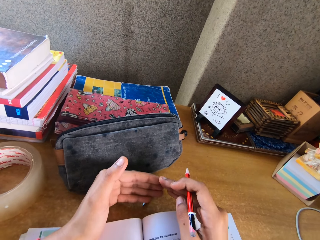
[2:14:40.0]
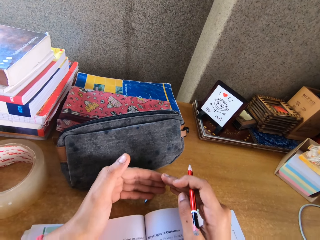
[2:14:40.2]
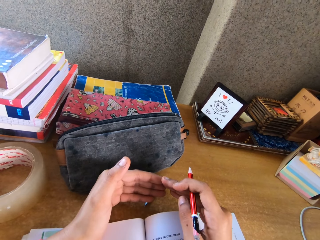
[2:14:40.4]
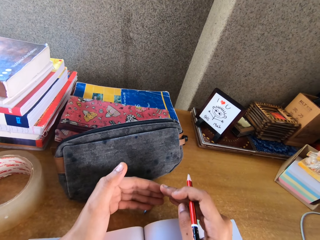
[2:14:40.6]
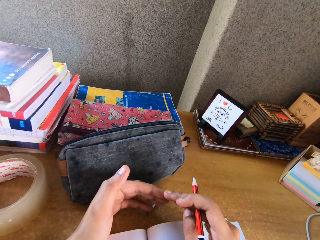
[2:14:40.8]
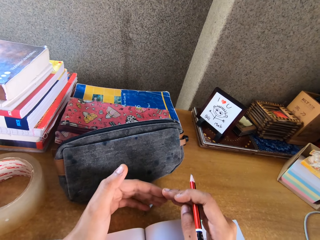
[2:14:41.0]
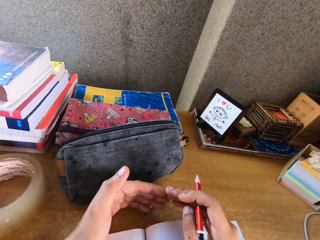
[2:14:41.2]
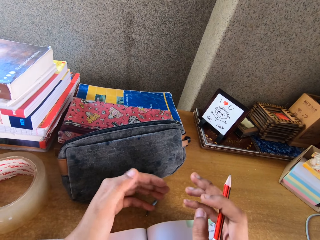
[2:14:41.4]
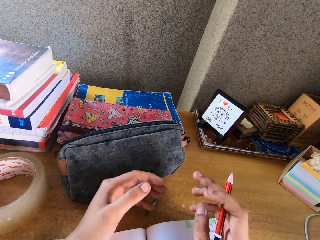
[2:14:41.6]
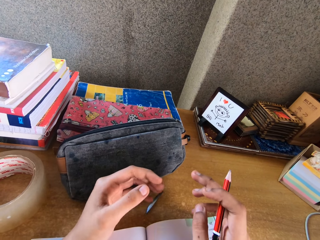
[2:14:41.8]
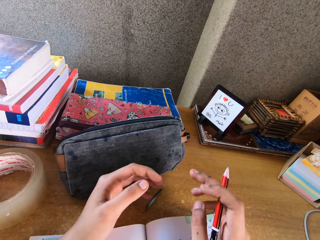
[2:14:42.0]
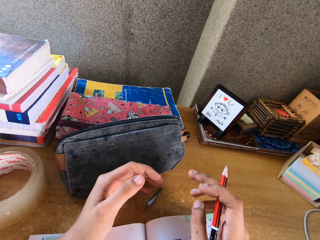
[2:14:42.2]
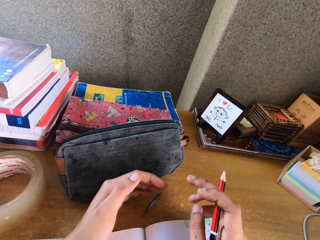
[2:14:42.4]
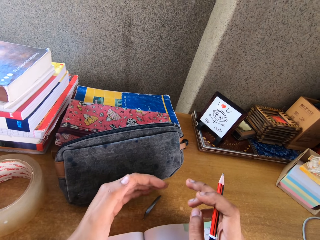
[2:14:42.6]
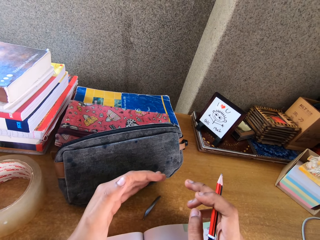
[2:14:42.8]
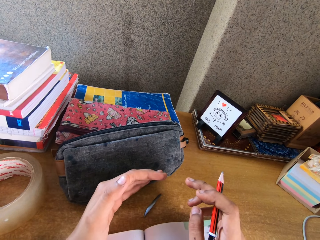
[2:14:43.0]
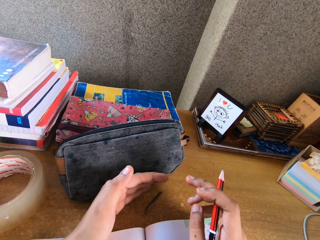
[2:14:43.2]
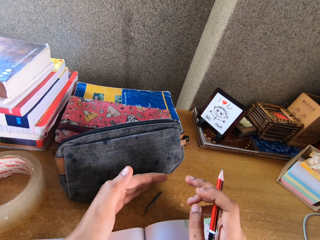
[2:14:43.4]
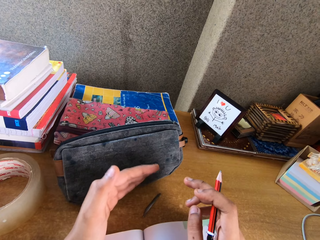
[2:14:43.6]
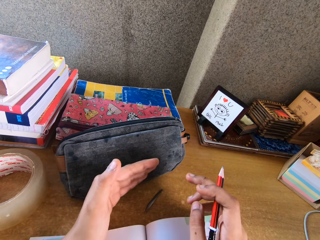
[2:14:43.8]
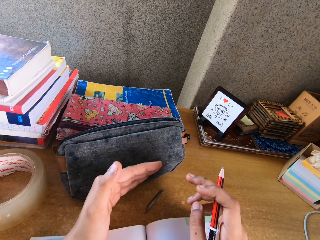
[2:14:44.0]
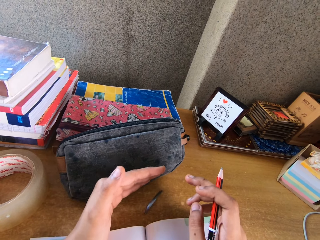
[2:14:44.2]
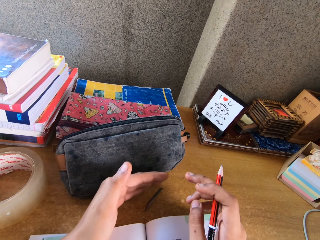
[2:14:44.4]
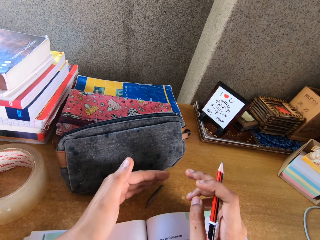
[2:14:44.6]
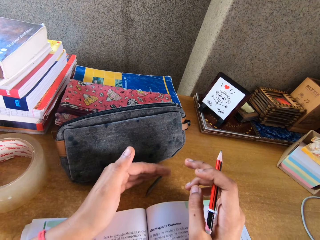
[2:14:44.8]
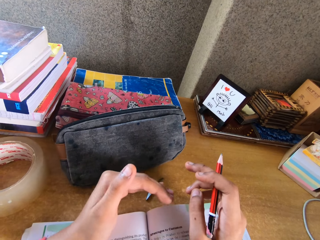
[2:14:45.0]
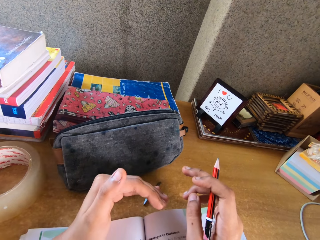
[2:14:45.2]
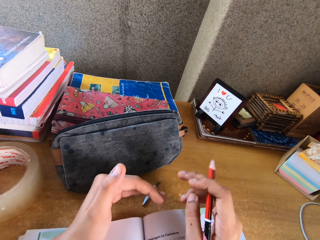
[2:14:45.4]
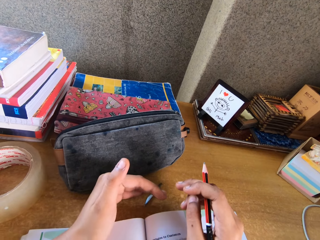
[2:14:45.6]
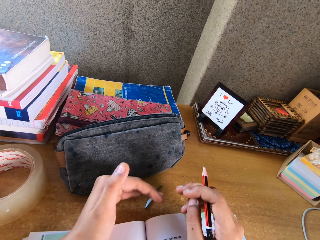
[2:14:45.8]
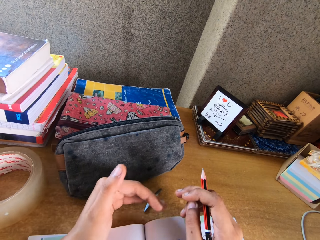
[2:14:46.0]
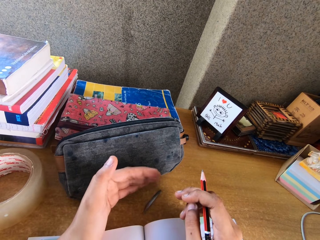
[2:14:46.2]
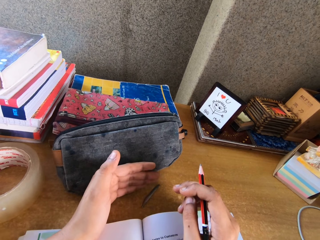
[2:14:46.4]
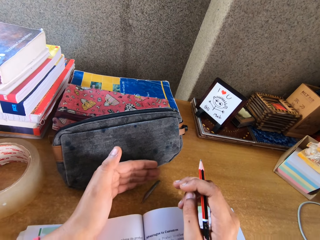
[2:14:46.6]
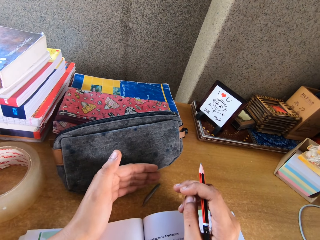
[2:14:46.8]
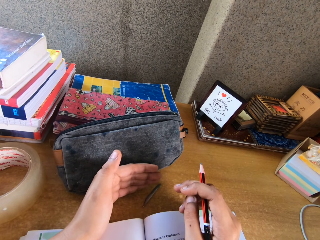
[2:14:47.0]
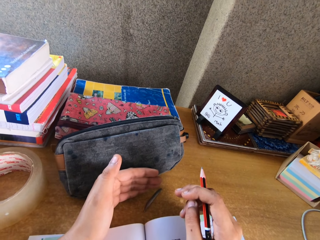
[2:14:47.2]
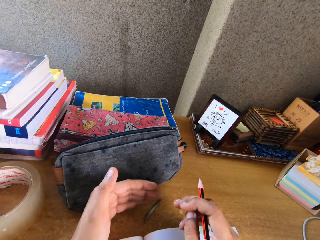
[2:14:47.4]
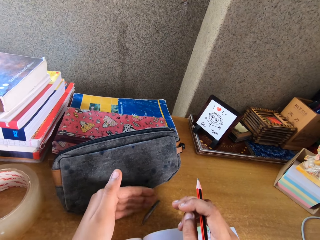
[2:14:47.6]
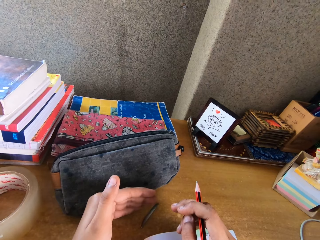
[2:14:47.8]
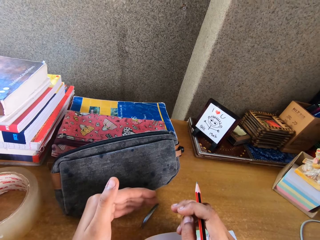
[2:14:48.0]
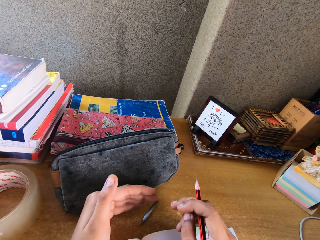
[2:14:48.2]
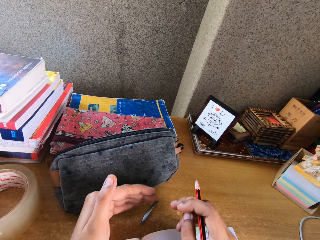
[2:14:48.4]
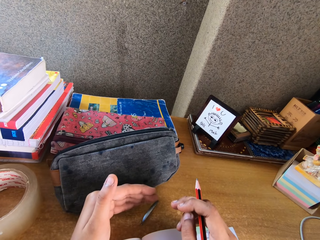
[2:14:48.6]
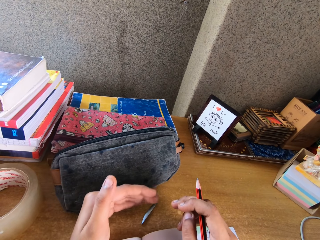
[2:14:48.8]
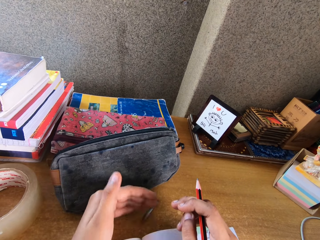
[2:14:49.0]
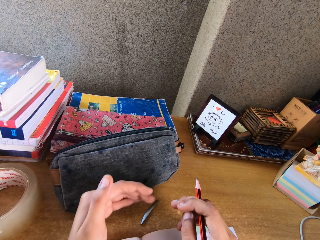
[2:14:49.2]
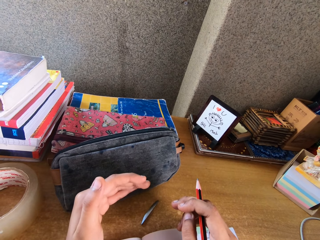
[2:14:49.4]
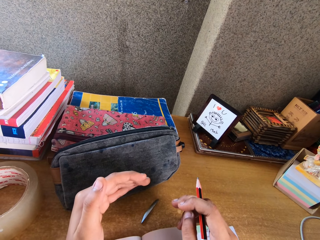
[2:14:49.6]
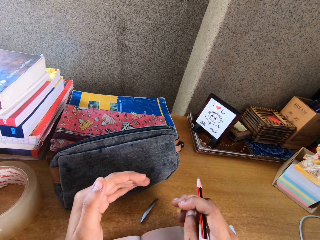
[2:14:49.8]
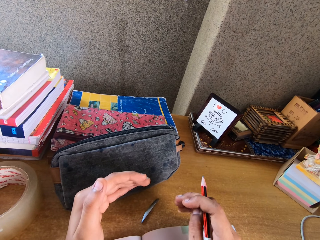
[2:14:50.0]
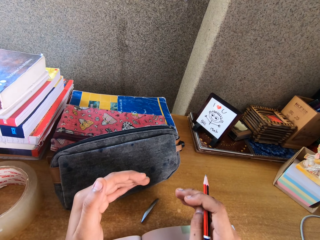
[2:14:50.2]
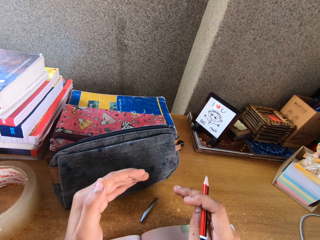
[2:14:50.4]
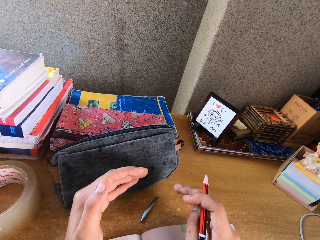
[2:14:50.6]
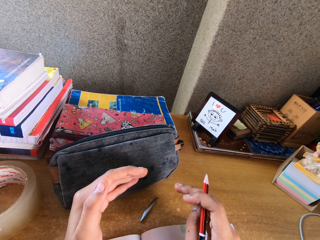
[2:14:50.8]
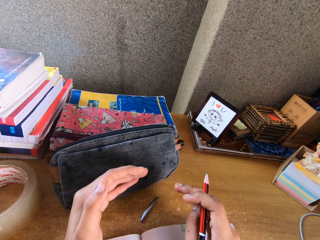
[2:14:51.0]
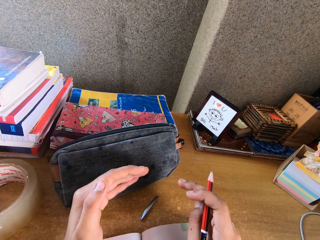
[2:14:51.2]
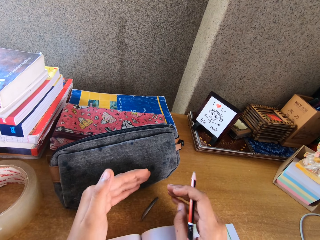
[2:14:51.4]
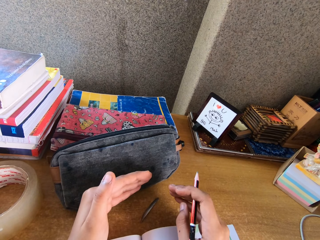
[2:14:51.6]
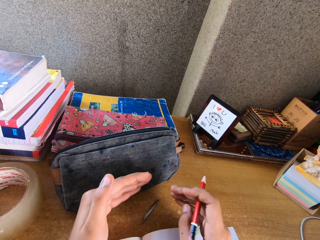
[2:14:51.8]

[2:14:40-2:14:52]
The camera wearer moves her hands.

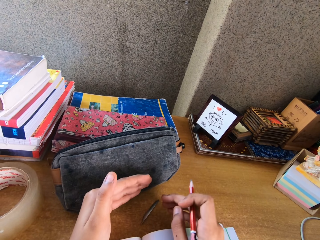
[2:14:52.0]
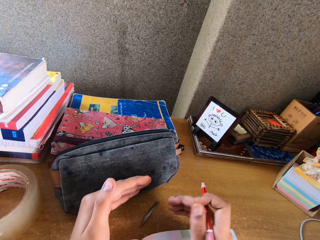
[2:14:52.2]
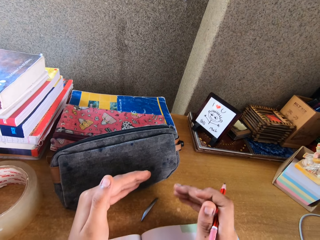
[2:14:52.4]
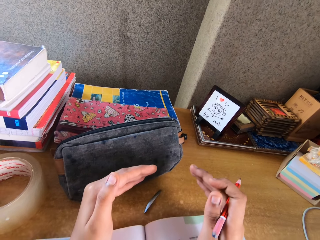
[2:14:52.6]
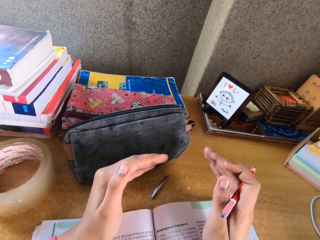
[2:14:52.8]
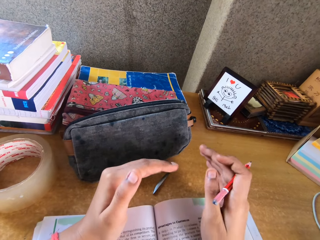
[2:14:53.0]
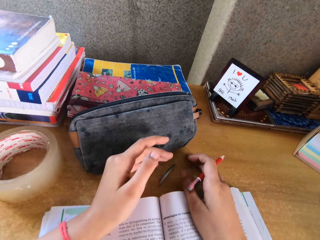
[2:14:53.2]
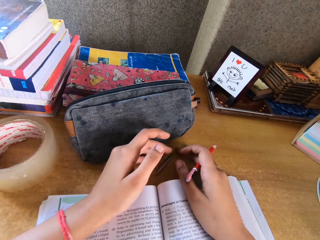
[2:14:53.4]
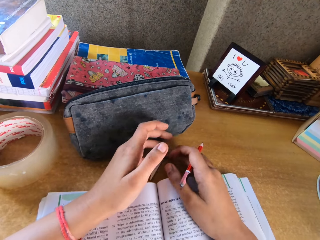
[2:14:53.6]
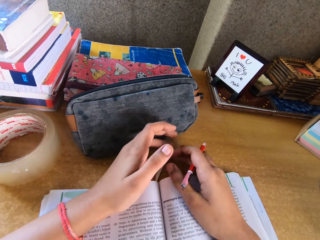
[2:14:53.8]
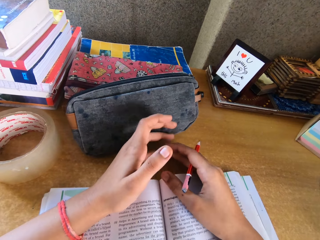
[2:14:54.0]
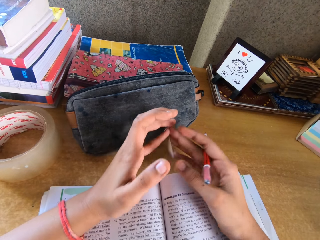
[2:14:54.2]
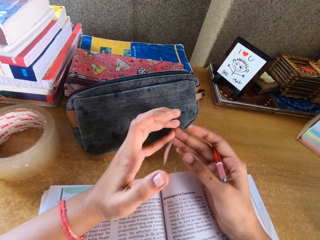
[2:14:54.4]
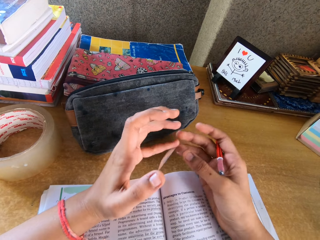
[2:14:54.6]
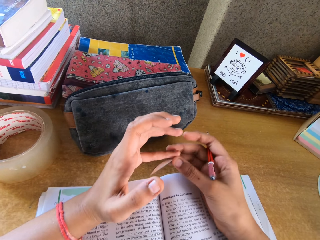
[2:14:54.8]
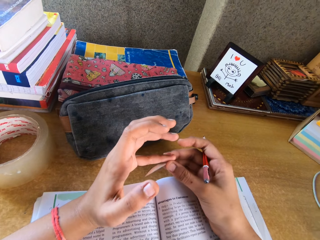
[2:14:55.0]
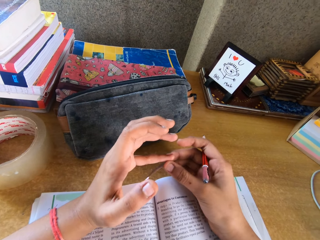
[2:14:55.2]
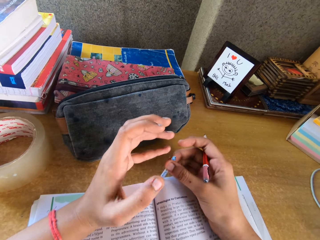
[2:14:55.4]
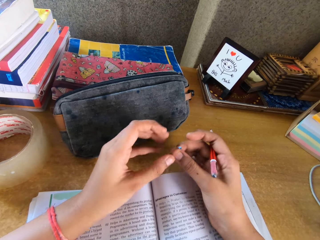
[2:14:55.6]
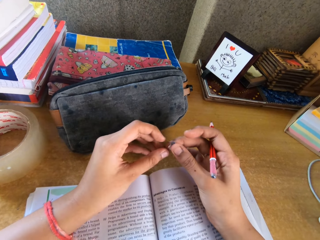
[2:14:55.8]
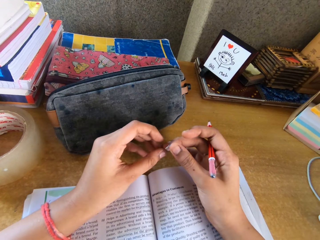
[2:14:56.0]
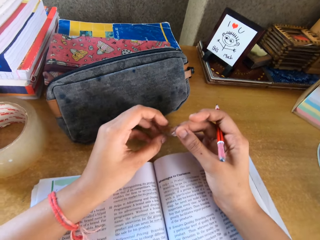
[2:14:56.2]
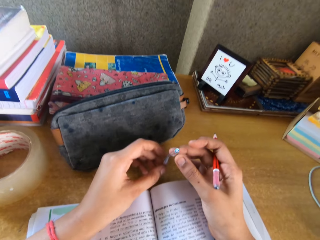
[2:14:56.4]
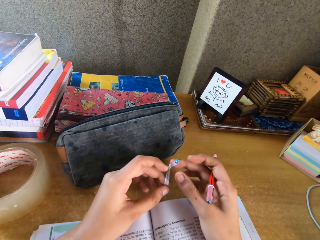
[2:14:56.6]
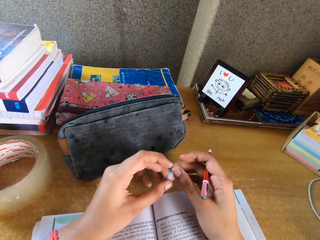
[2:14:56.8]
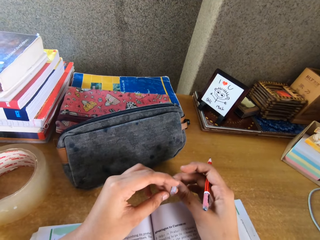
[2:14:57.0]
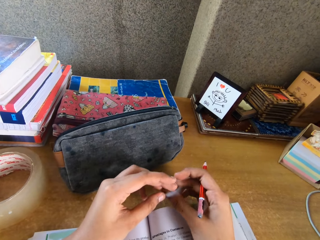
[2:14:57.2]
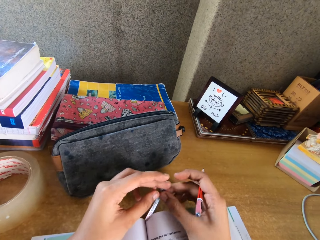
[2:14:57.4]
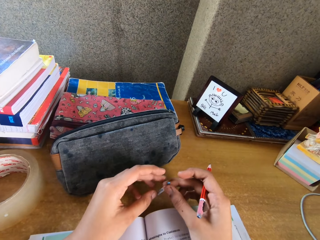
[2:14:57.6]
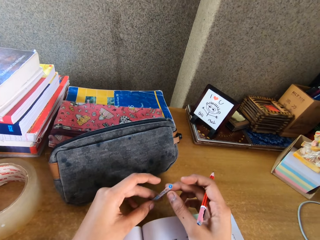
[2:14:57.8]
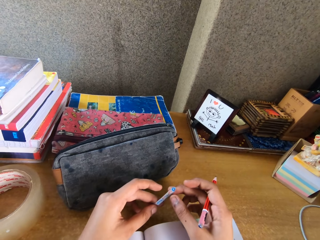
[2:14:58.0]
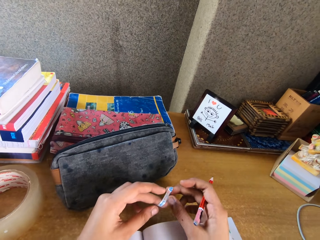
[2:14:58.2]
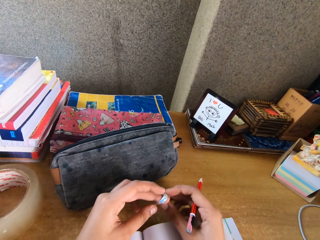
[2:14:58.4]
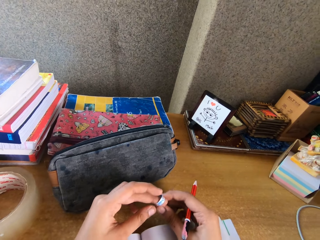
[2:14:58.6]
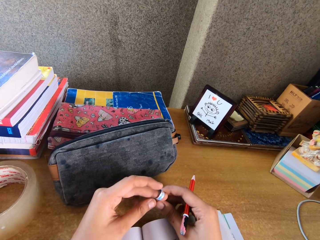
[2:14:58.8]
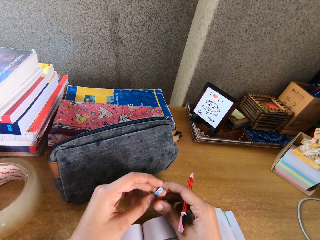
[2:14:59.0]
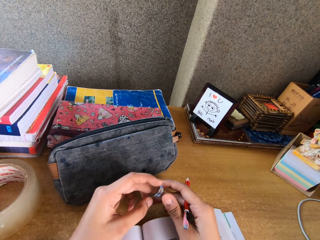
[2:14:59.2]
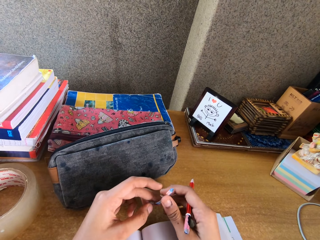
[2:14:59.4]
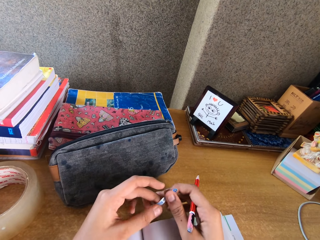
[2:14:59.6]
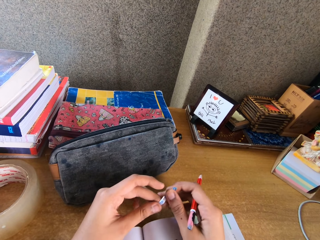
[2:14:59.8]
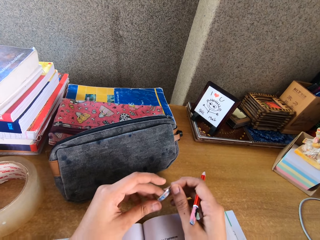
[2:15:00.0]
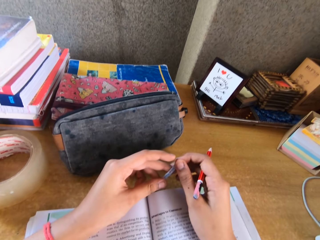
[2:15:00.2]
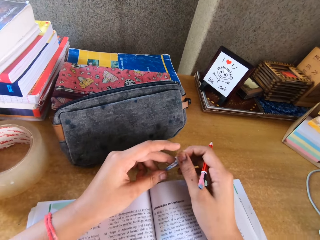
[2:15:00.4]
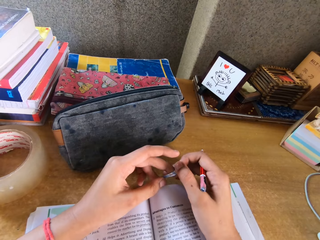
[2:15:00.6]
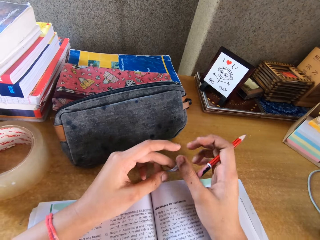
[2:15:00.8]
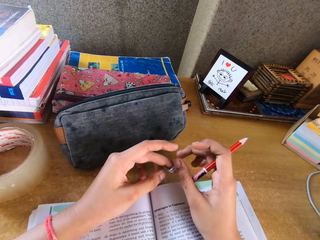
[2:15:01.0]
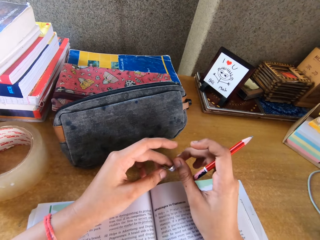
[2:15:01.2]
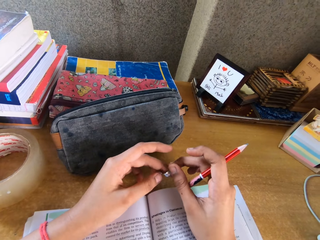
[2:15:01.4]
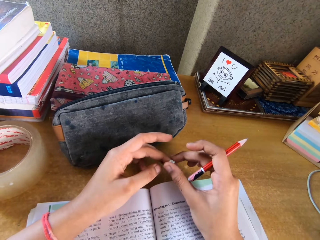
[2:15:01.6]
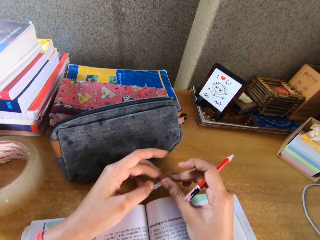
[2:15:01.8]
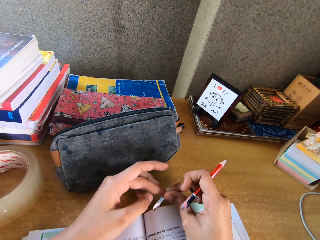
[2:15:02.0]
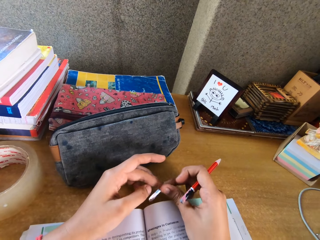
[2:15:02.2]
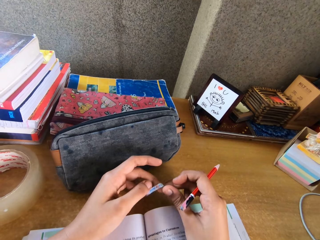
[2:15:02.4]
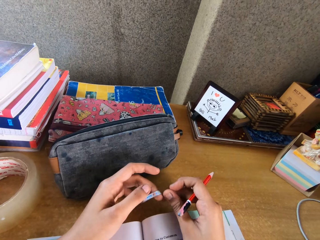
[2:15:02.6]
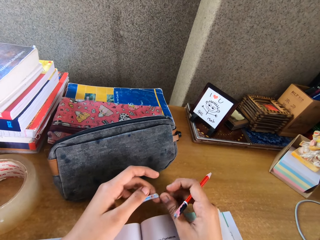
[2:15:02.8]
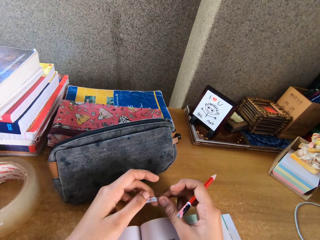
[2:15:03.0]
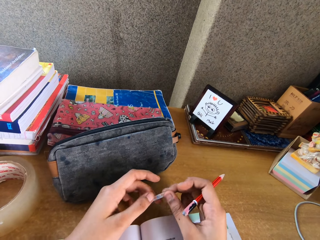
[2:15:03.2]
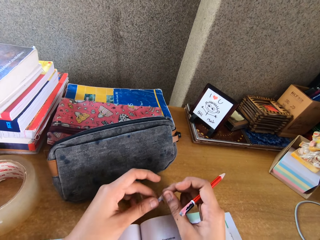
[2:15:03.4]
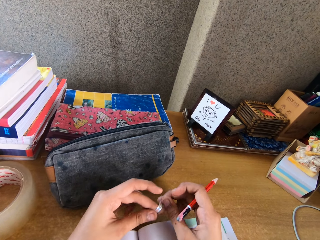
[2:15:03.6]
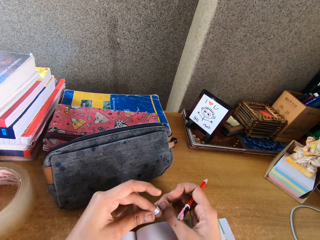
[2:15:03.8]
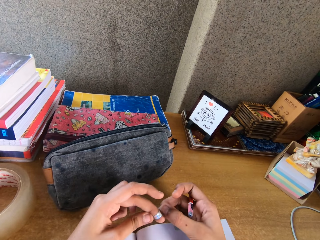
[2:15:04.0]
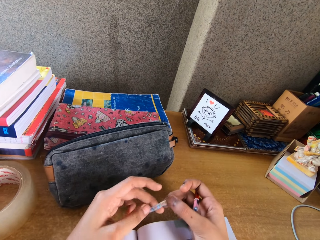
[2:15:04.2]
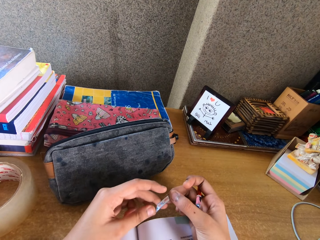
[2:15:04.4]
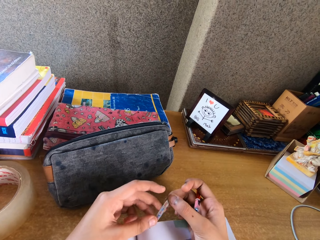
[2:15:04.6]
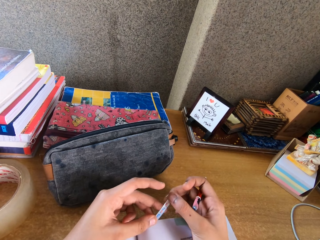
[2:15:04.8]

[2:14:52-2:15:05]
The camera wearer picks up the piece of paper. She holds something. She plays with the piece of paper on hand. She rotates something on her fingers. She touches something.
